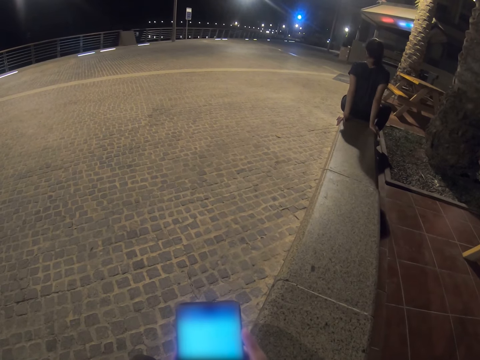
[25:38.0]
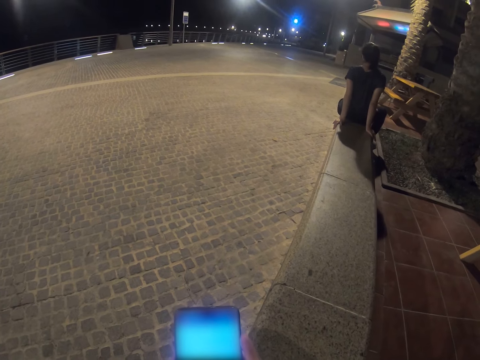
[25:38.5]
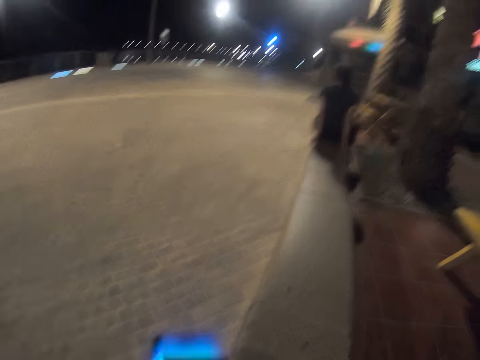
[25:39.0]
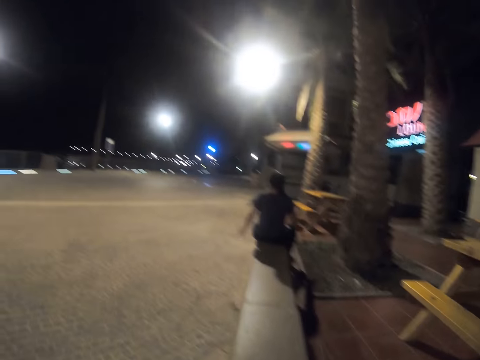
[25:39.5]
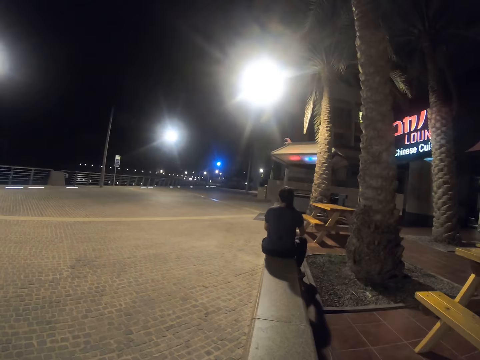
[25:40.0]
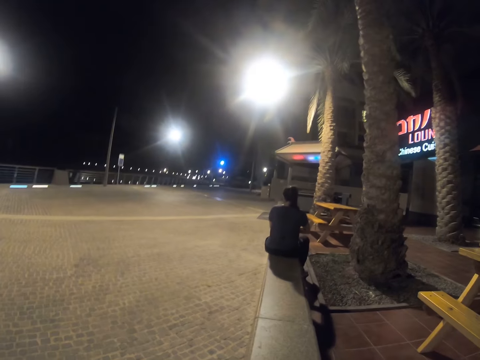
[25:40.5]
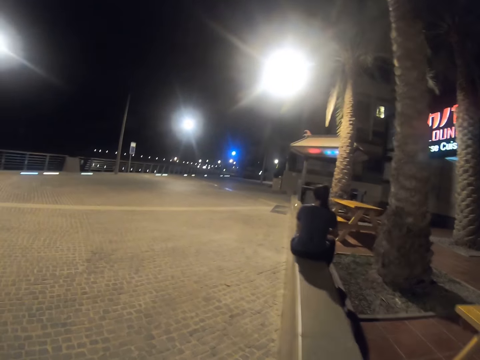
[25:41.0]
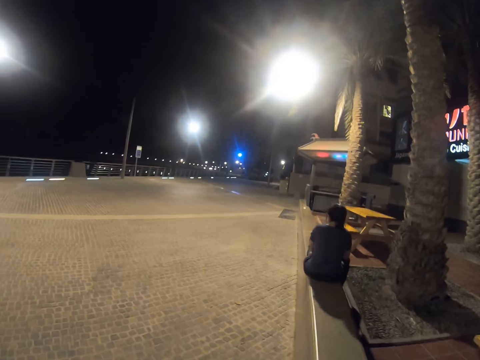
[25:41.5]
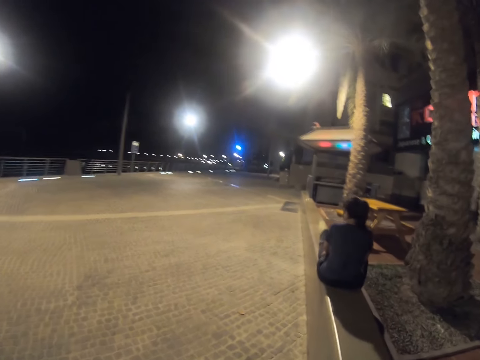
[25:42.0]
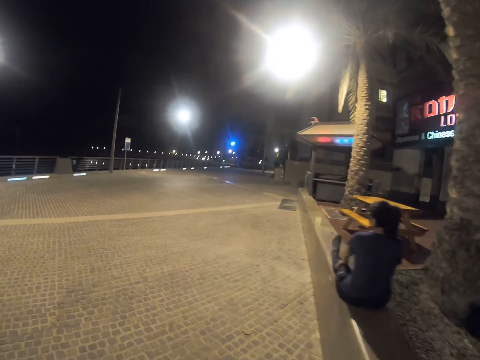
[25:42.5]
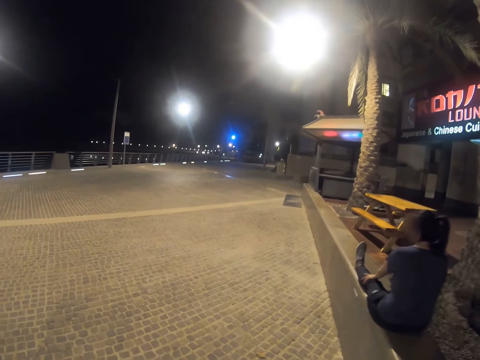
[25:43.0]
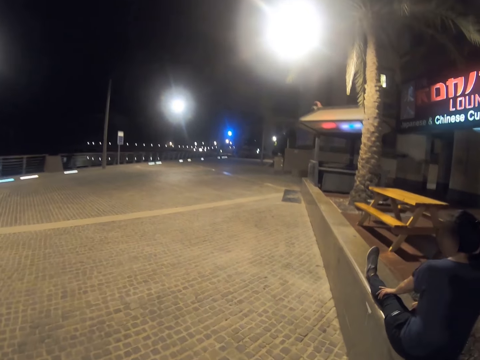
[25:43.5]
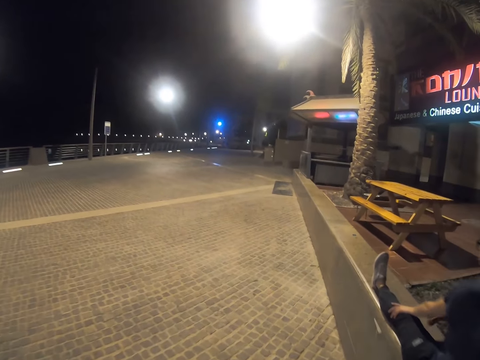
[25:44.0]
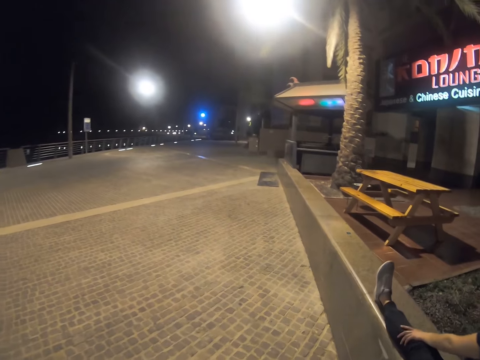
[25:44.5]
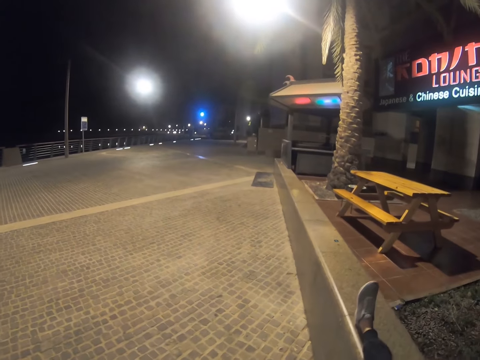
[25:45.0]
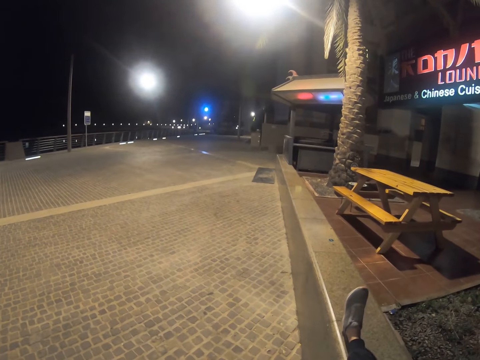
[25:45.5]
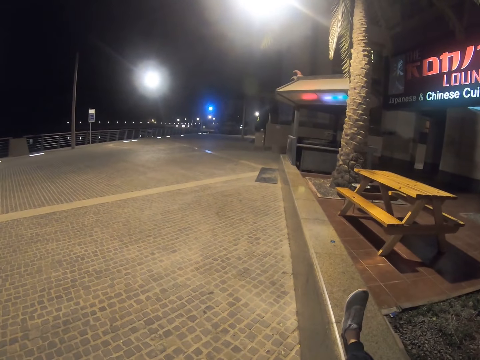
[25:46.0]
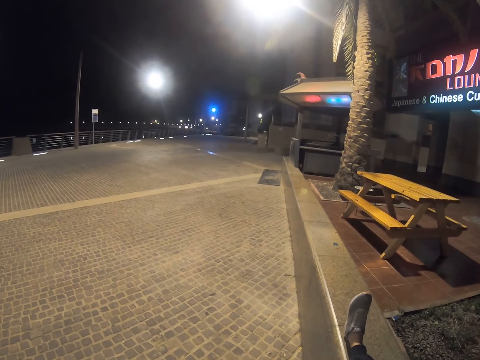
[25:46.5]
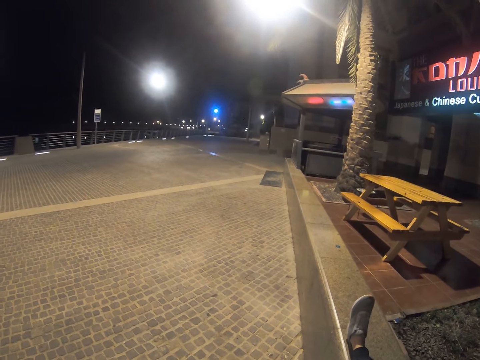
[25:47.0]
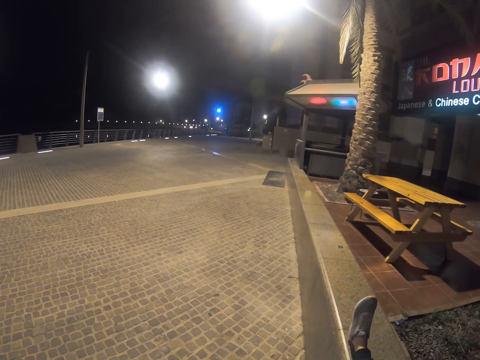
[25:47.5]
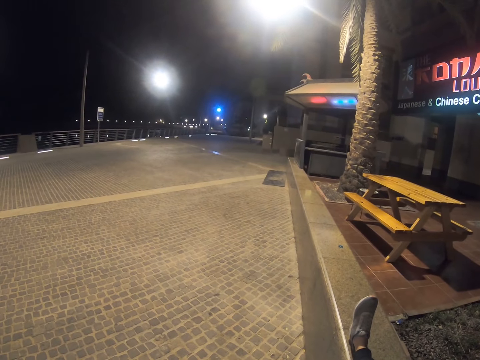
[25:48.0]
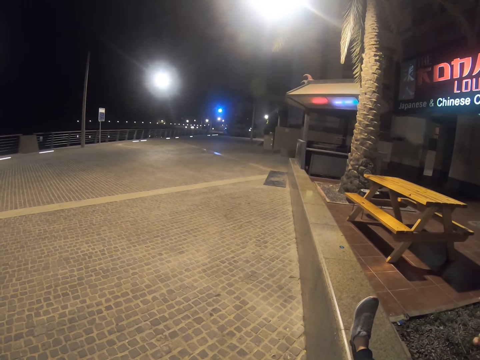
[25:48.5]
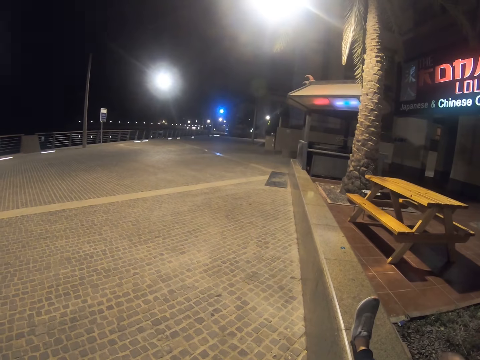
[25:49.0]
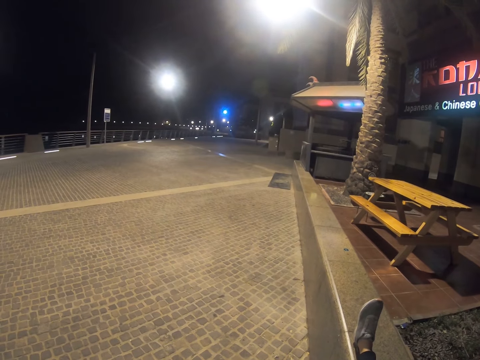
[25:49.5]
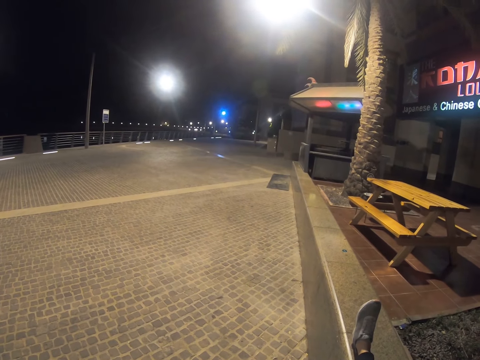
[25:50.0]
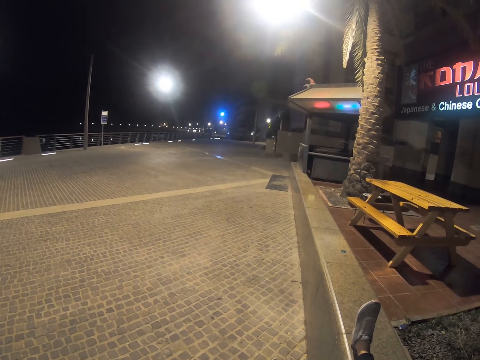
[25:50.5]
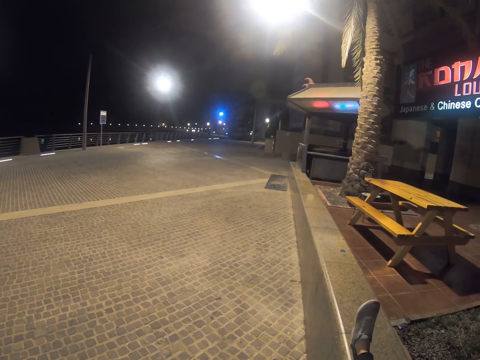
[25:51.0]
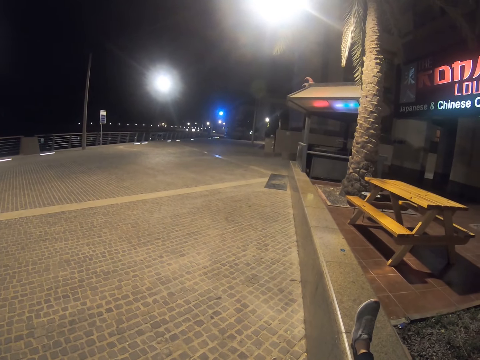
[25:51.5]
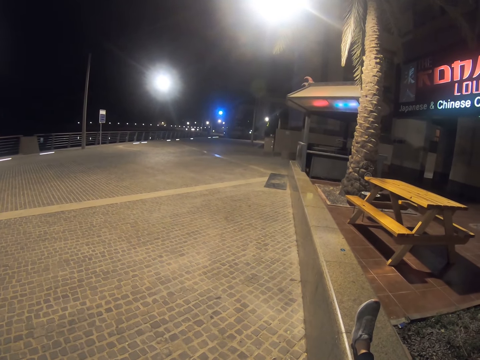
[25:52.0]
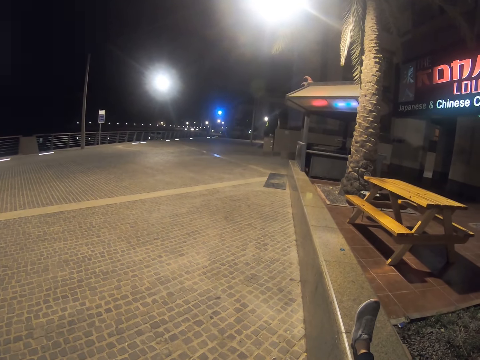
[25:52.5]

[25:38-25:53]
The camera wearer sits on the wall. They look around. They walk on the sidewalk towards a woman. They interact with the woman. They stand on the sidewalk next to the woman.

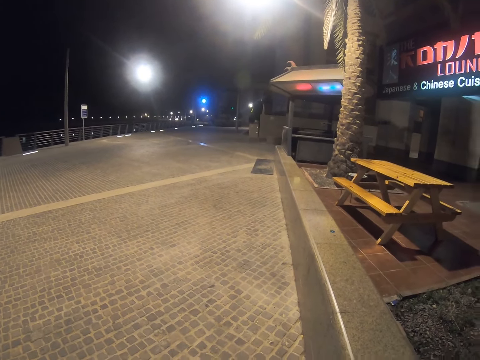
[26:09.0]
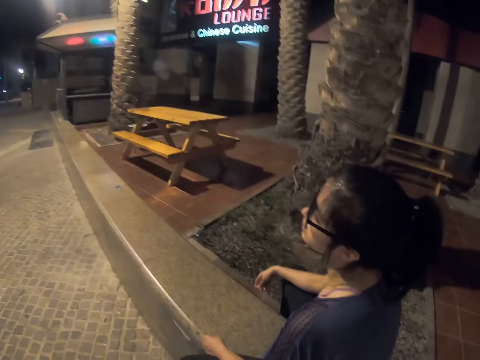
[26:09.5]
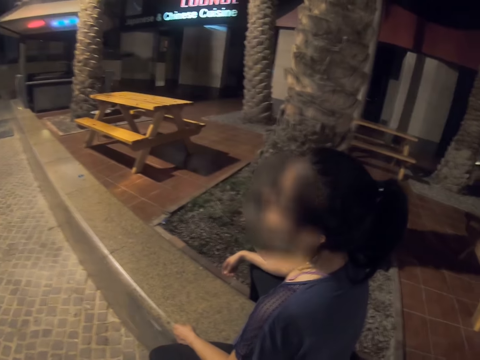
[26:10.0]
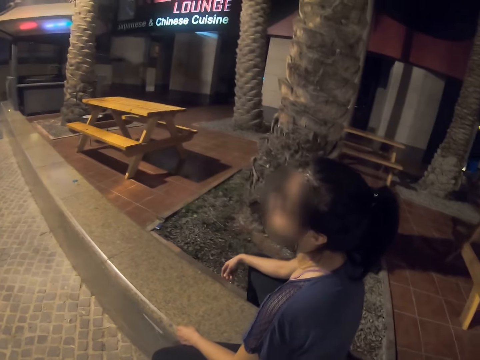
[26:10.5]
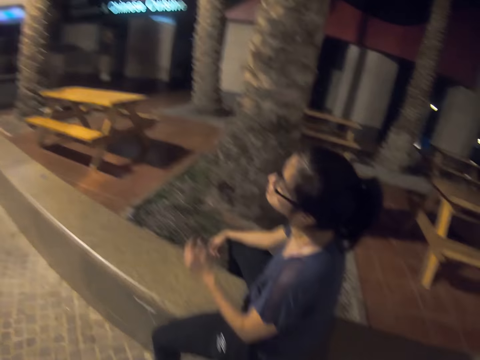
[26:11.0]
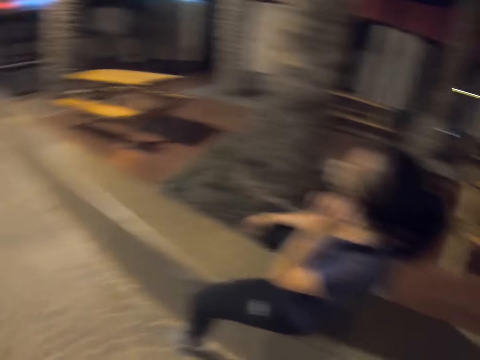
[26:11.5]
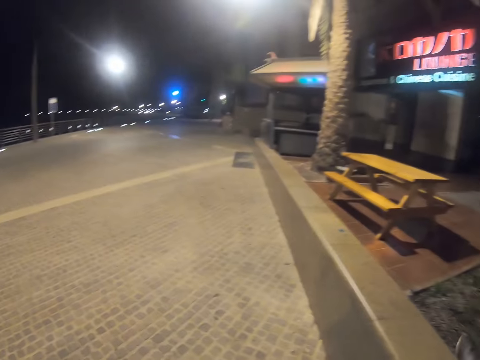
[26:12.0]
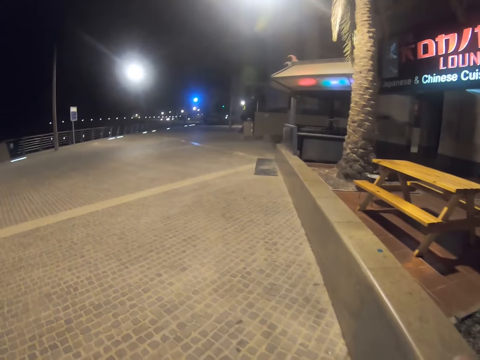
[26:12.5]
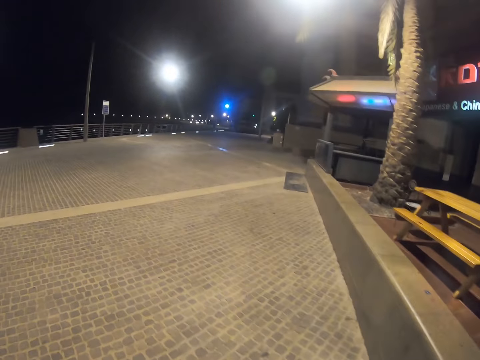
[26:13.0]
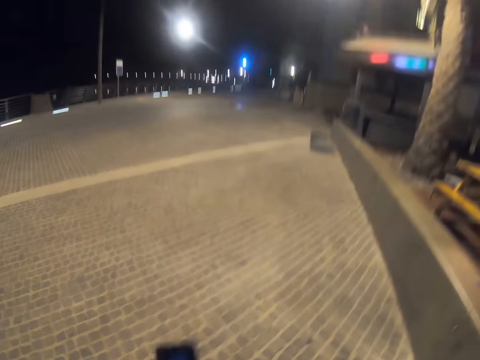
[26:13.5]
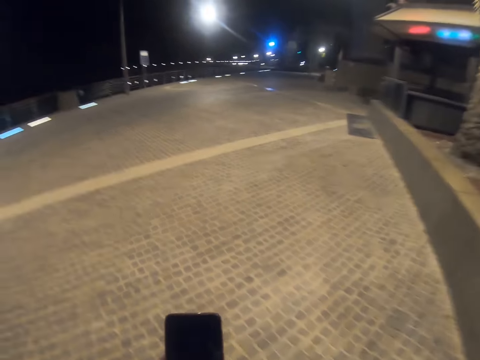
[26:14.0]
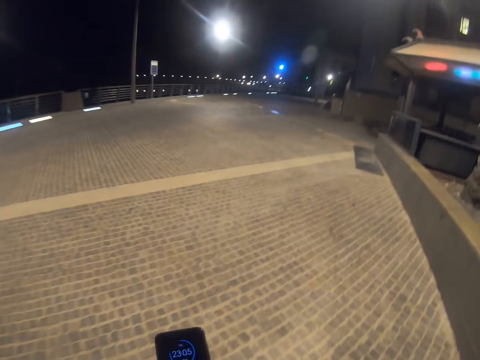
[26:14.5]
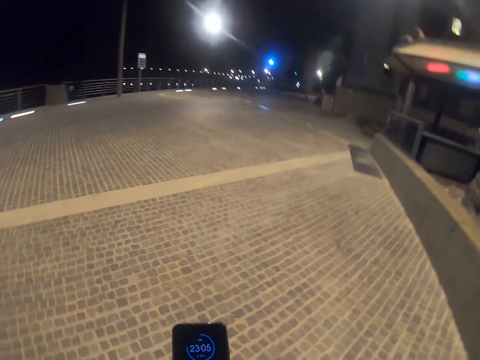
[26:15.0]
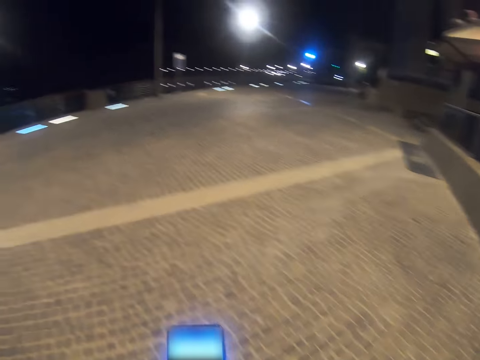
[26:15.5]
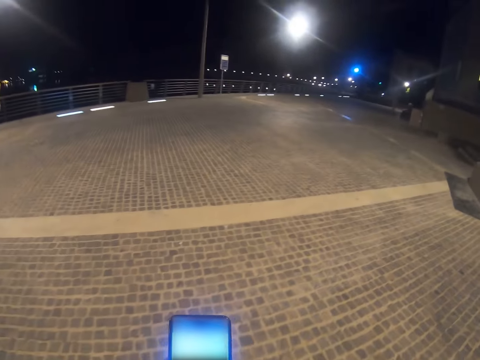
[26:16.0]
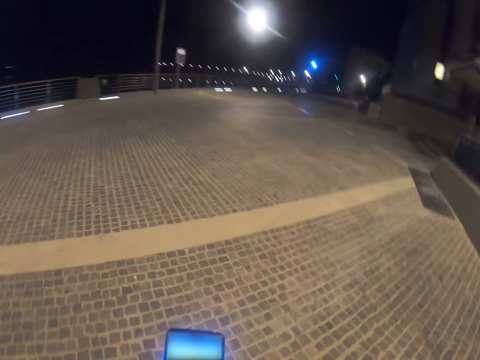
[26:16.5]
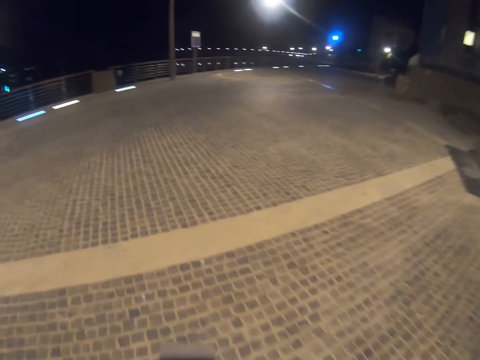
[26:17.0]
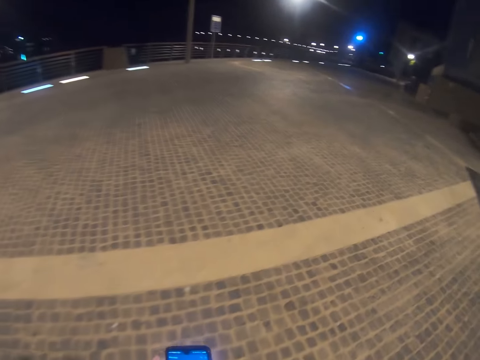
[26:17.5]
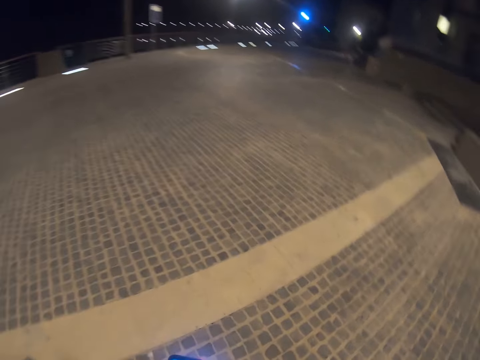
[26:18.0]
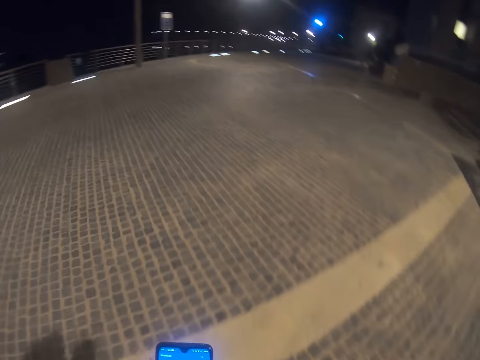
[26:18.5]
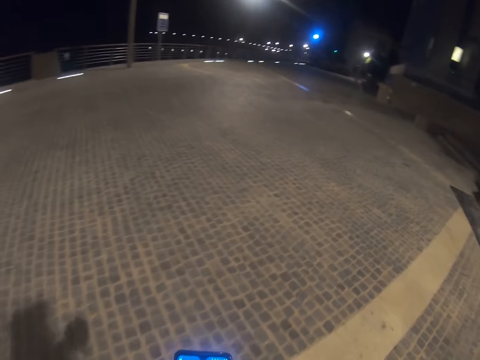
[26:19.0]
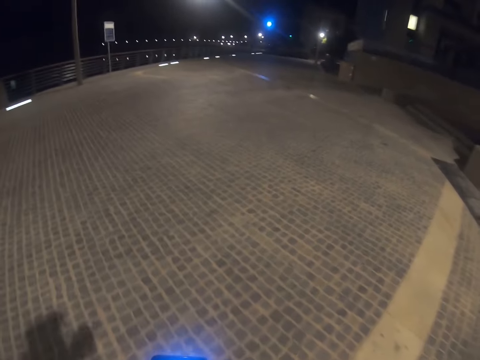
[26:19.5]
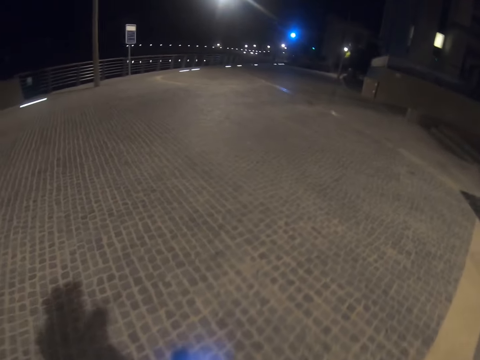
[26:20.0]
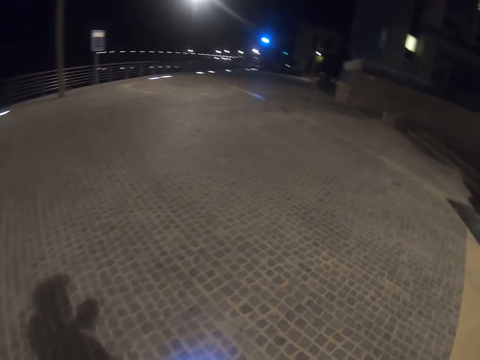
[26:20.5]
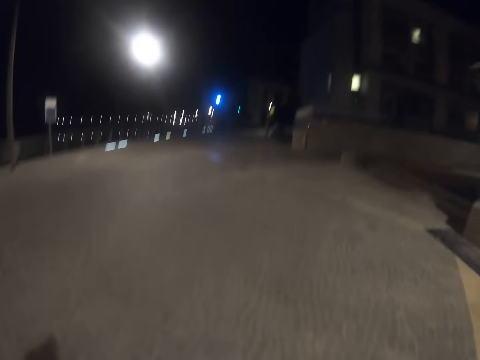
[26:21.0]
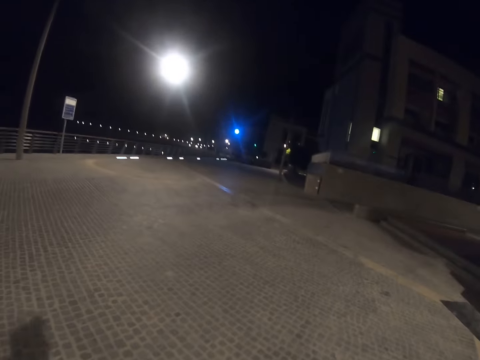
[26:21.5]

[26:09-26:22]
The camera wearer looks at a person. He walks across the pavement. He operates his phone with his hands.
